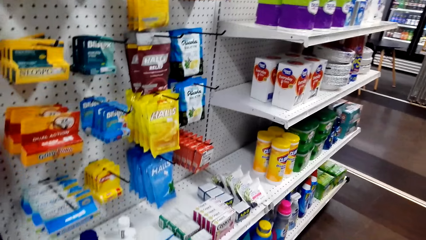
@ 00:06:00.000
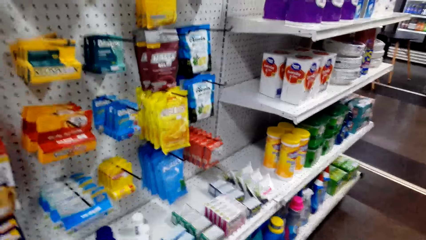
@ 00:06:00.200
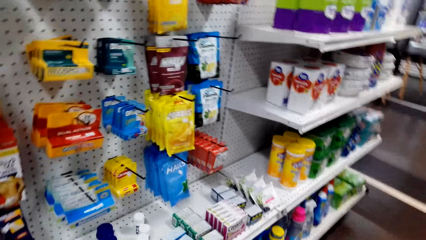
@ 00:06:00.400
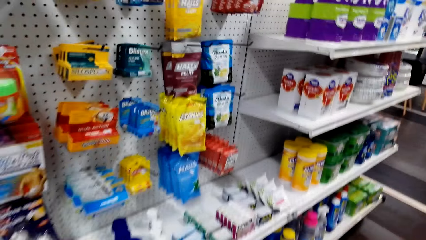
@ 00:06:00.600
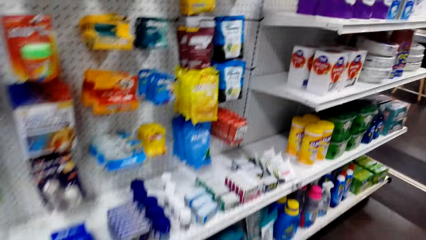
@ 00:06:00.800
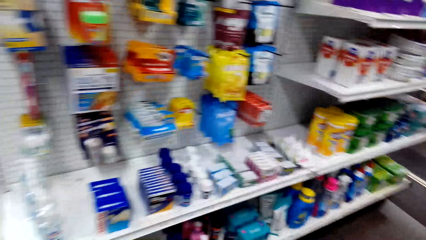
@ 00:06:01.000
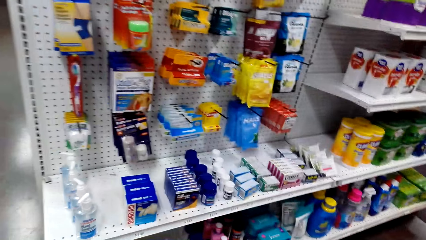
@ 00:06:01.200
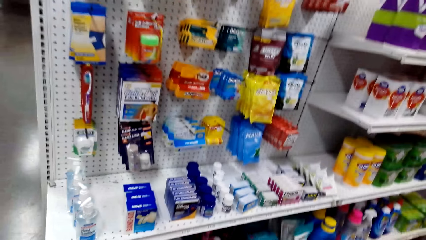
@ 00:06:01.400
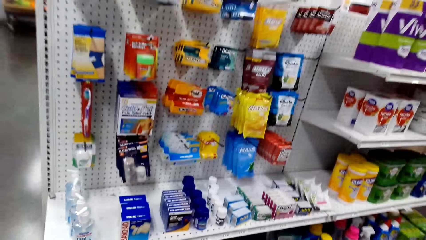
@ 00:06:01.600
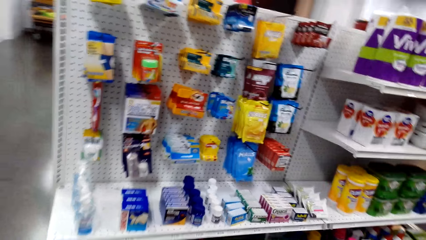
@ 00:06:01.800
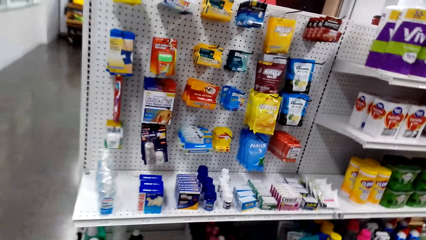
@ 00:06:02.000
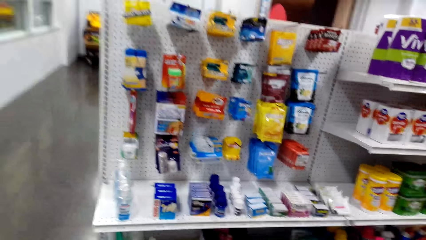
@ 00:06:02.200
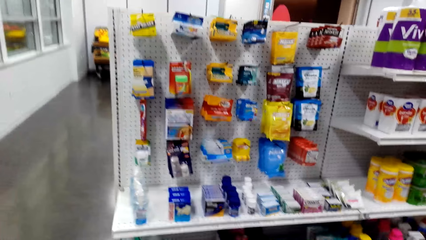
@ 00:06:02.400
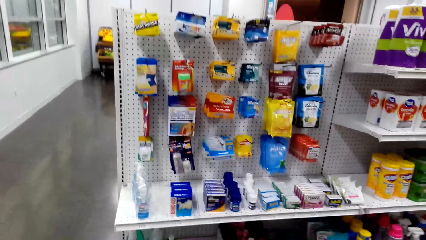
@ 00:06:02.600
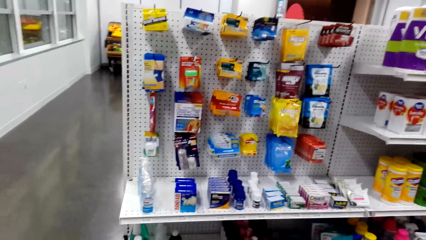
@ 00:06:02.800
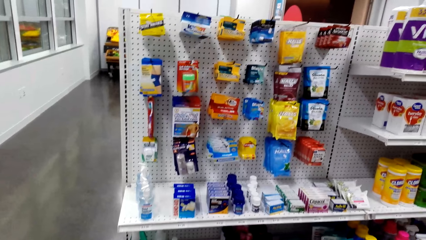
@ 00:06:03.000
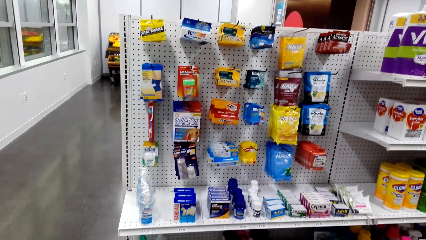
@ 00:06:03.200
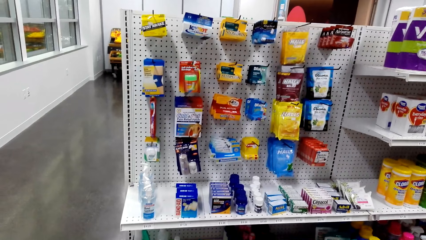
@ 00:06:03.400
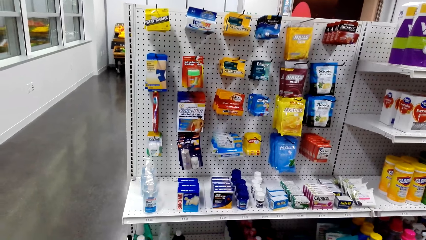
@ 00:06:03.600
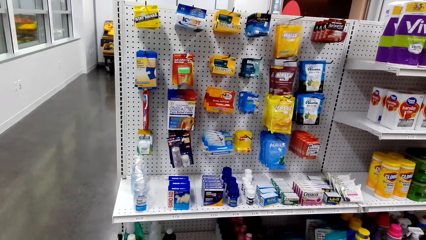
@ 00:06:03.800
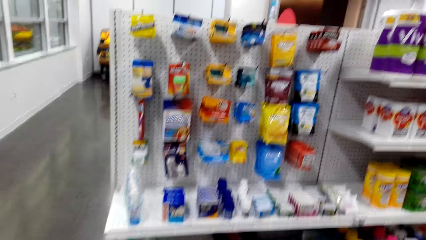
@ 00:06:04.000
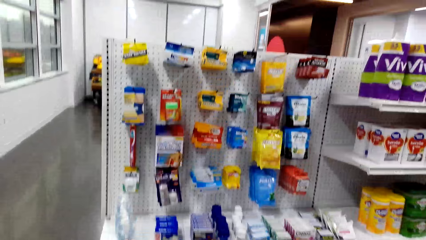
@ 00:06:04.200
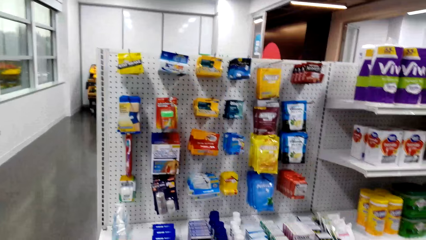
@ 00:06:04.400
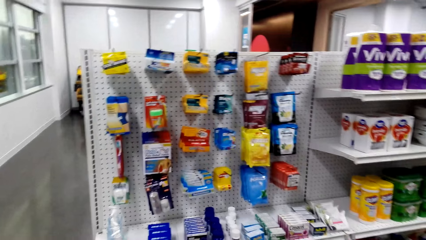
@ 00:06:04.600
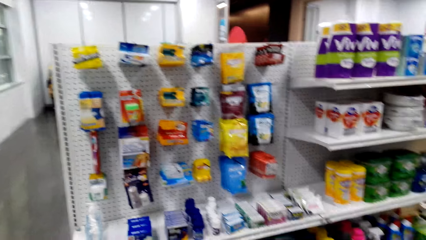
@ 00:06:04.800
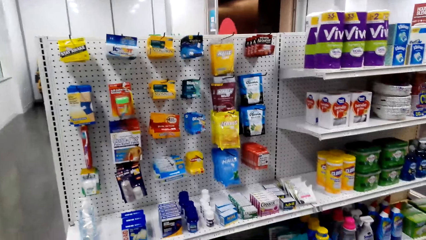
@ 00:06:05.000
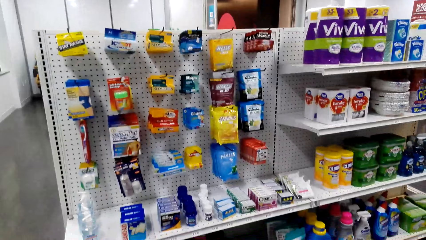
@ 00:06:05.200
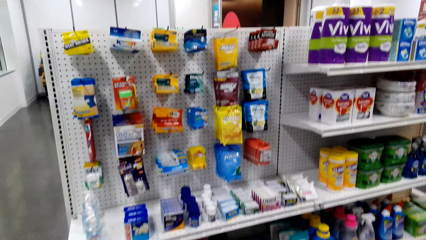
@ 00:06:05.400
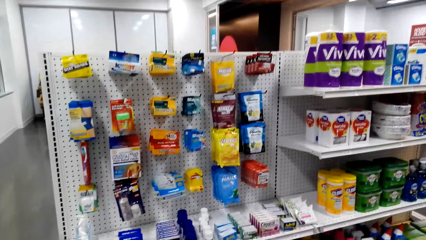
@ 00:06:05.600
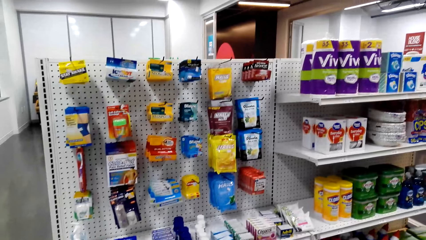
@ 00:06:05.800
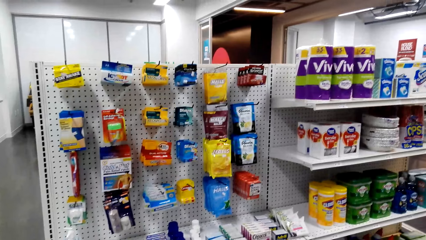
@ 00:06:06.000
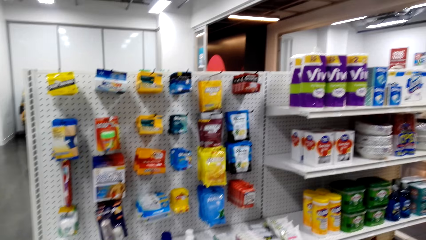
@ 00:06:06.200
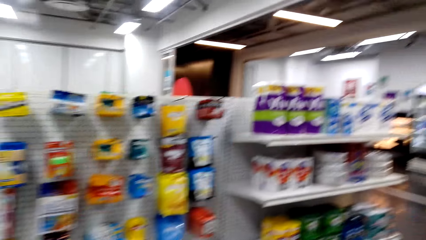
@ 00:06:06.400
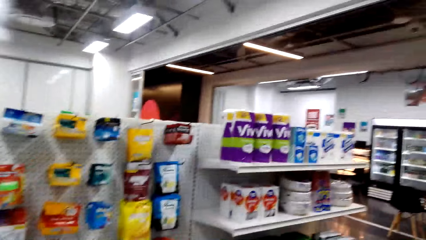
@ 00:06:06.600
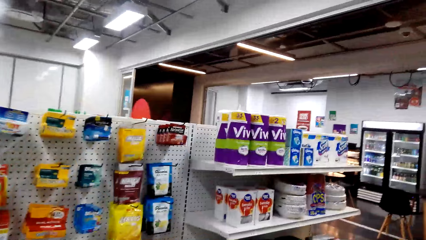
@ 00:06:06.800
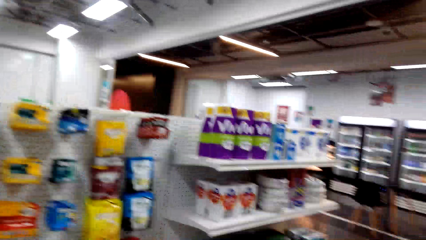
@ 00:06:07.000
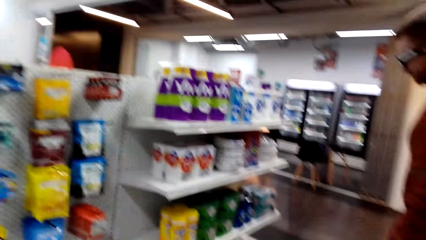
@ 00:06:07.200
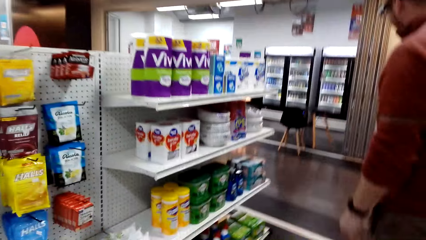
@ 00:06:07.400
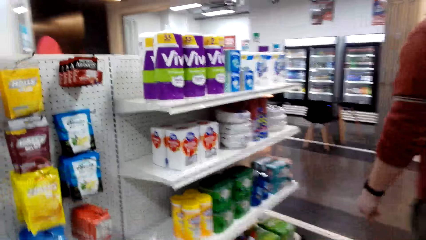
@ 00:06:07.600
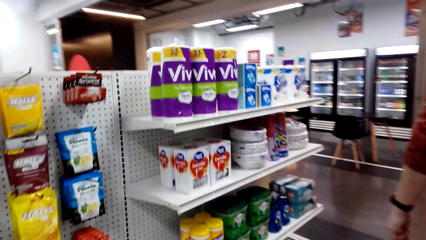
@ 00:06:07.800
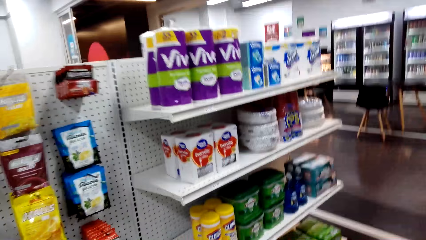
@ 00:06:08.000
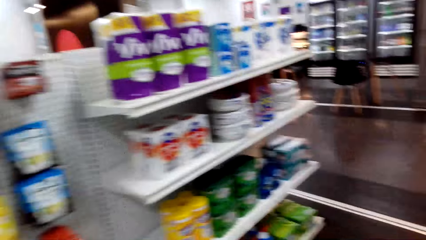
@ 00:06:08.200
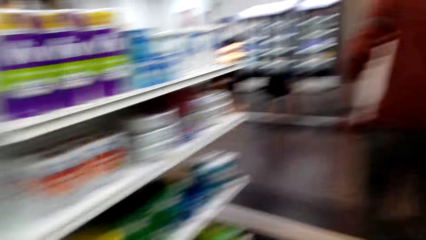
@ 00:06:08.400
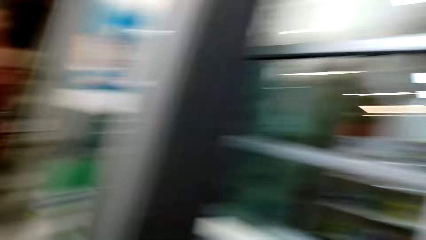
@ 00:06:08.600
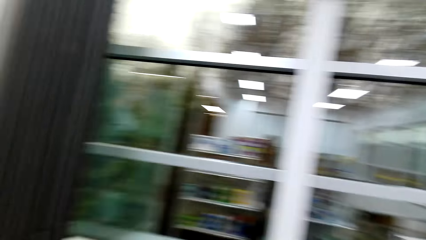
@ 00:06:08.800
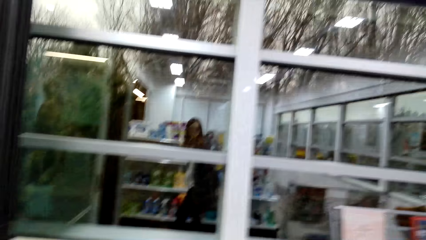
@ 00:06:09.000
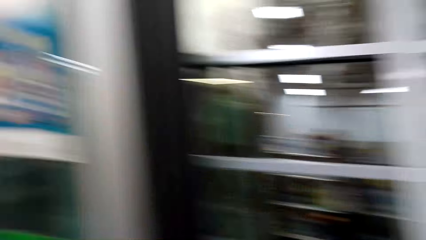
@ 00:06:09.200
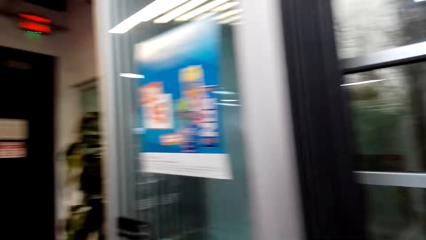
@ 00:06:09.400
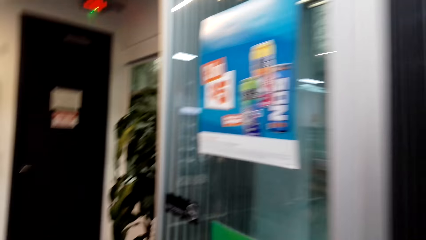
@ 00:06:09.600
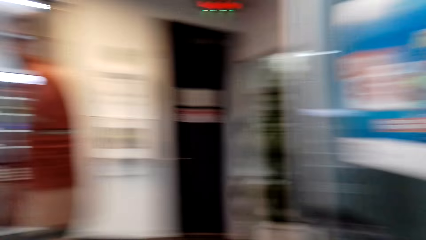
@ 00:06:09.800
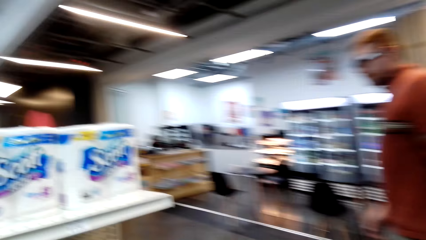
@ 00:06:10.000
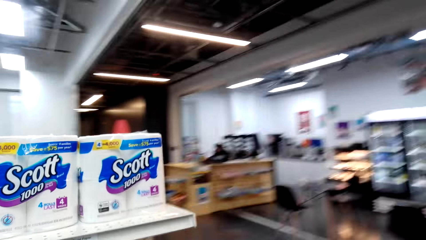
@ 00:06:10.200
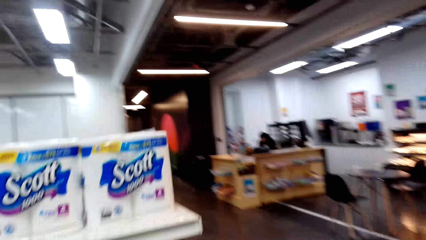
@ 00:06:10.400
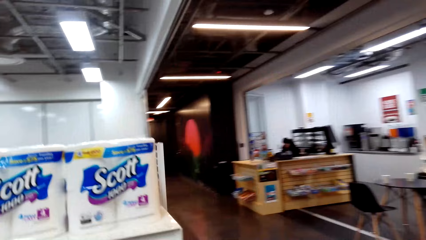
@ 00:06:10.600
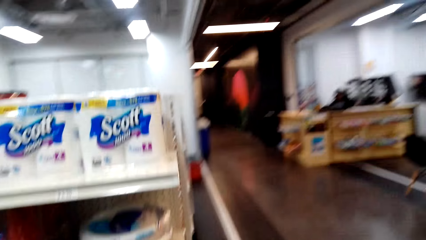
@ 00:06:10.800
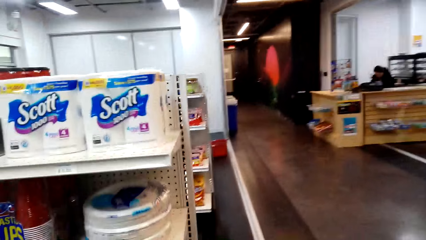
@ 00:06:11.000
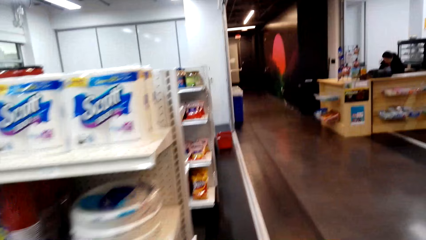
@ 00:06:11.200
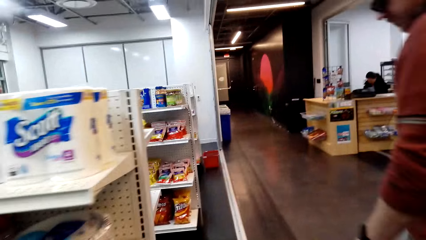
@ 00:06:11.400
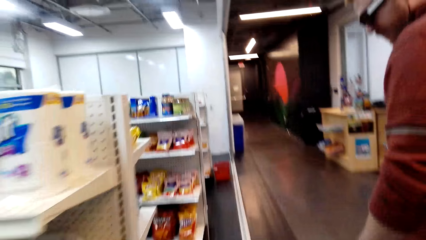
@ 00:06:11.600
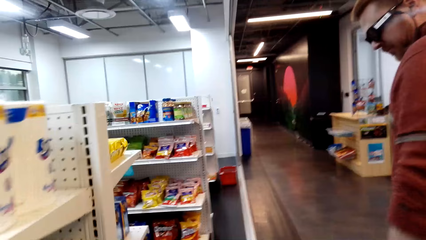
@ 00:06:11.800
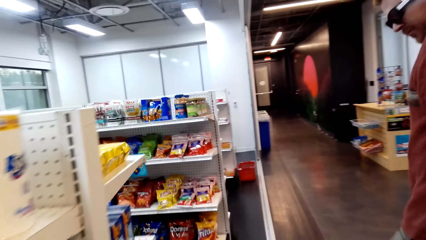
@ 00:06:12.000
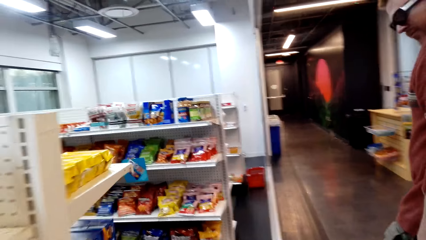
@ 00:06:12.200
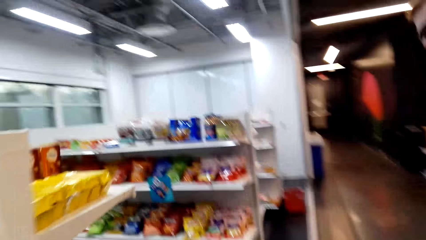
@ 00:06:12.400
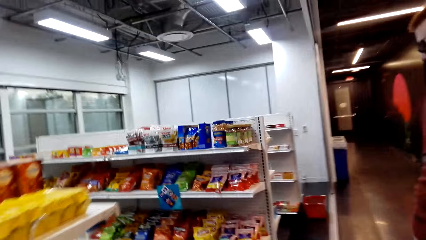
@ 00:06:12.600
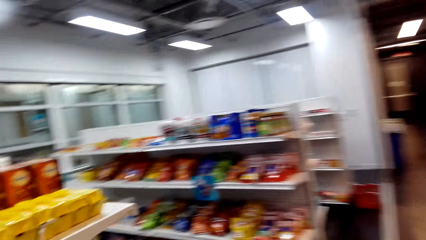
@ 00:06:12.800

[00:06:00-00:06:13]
The camera wearer picks the snack from the shelf. They look around the supermarket. They converse with a man. They walk around in the supermarket with the man.

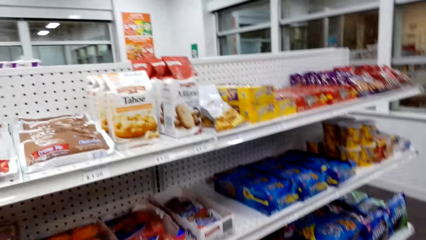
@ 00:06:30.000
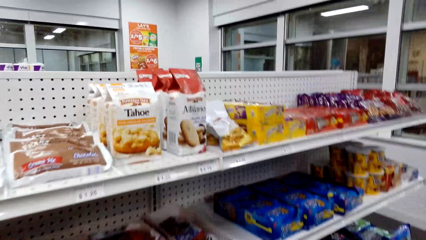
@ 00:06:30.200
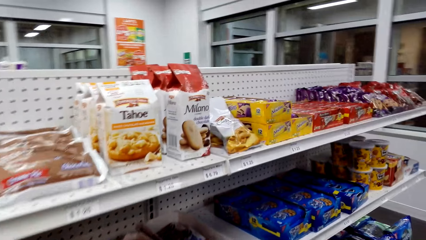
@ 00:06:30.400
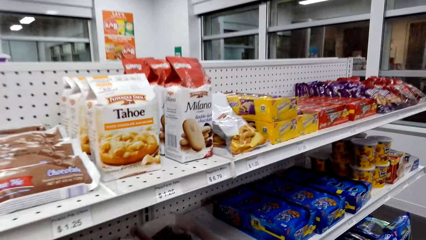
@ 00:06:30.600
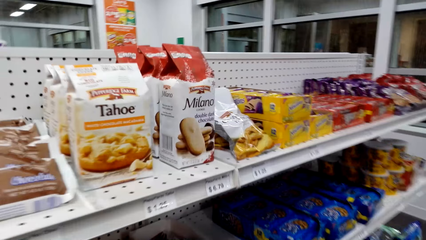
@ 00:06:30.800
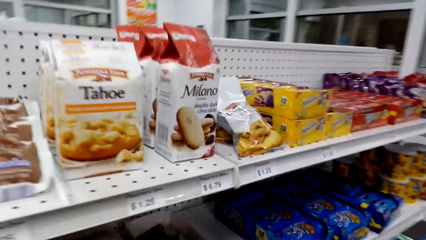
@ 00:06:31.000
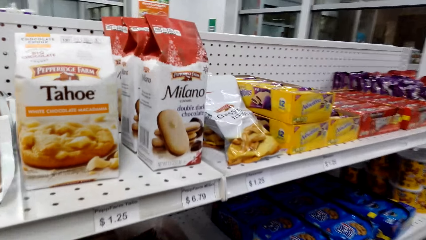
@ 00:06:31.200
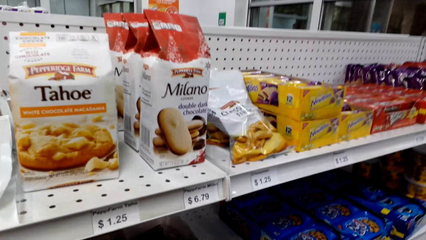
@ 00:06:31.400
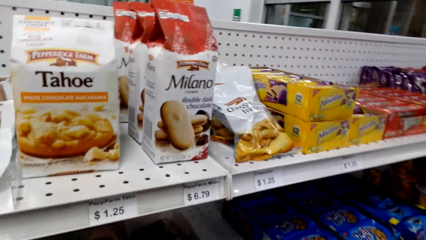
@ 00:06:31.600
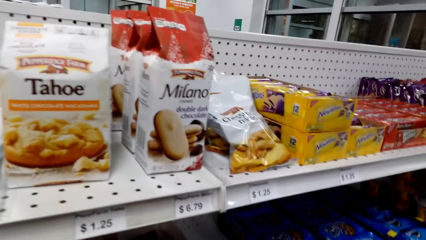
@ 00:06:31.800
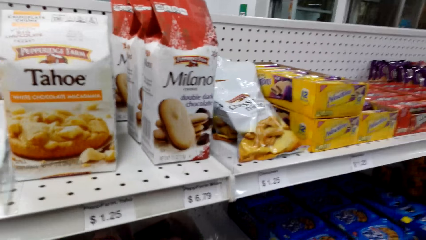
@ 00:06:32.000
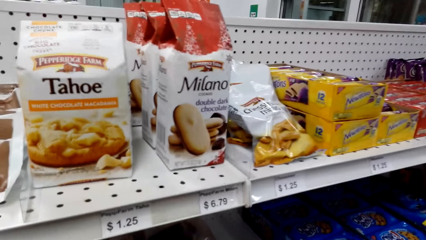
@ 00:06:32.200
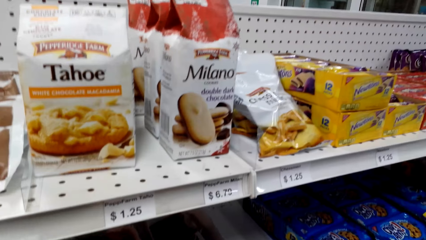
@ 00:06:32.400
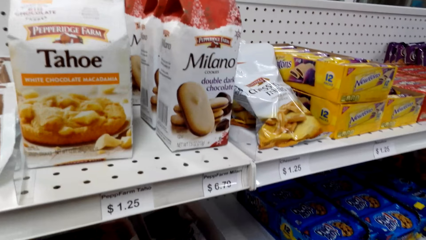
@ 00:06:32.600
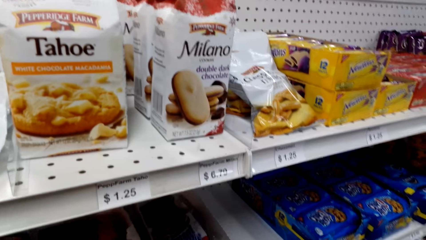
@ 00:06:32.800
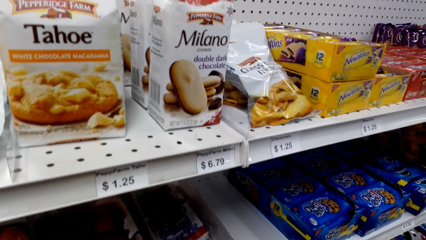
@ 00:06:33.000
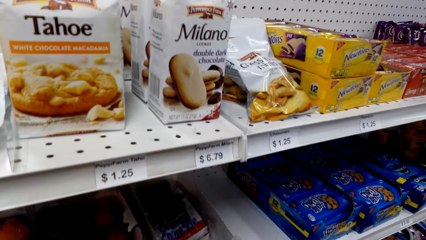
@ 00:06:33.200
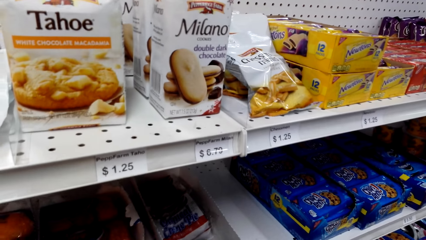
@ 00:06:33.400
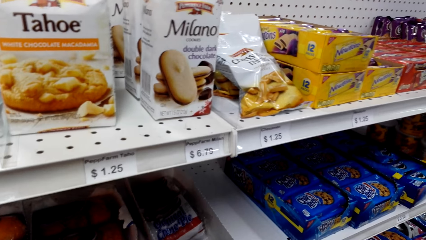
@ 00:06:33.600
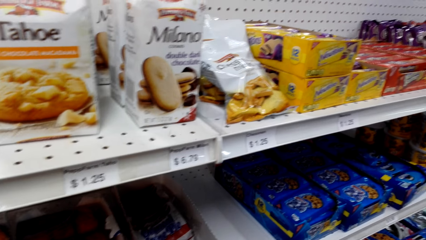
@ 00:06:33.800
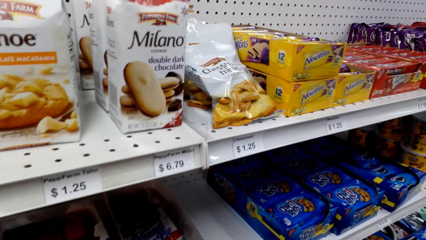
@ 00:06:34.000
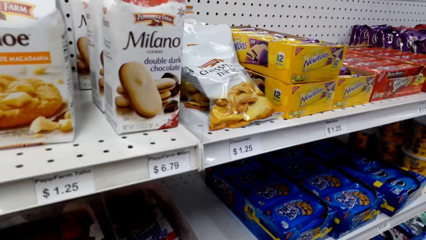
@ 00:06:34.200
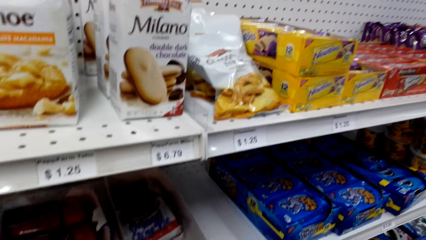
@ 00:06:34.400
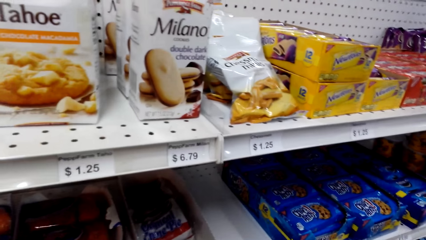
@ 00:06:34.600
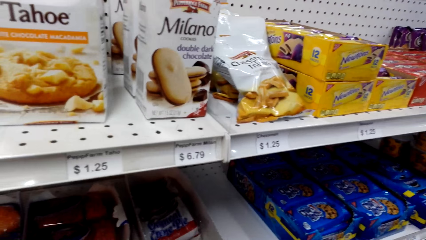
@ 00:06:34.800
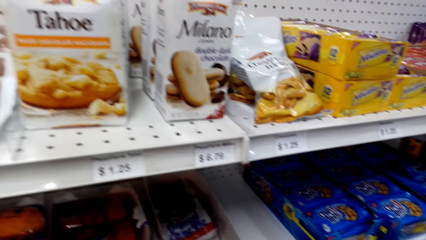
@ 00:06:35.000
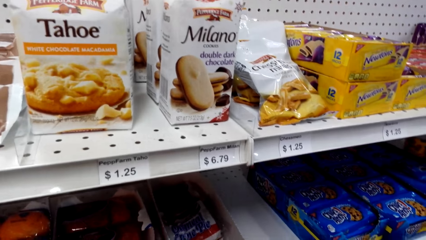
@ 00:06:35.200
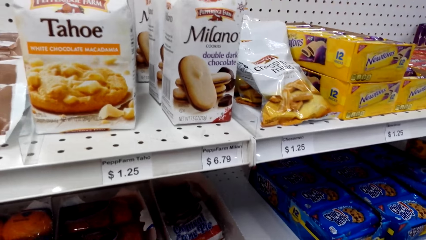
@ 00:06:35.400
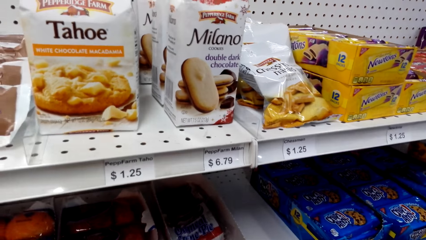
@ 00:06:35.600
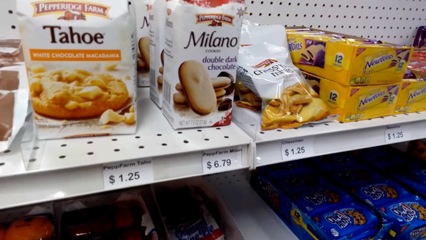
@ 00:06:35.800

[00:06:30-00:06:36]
The camera wearer picks the snack from the shelf. They converse with a man.
